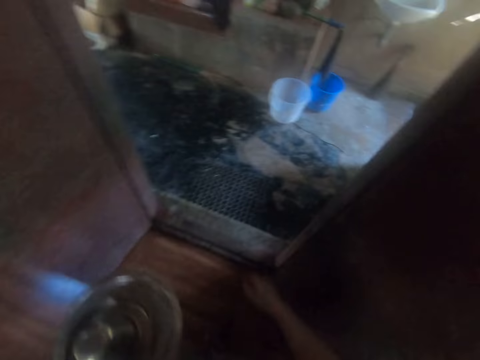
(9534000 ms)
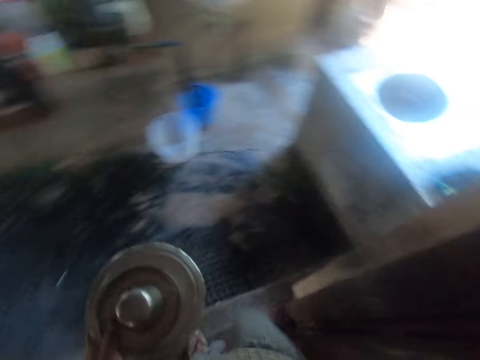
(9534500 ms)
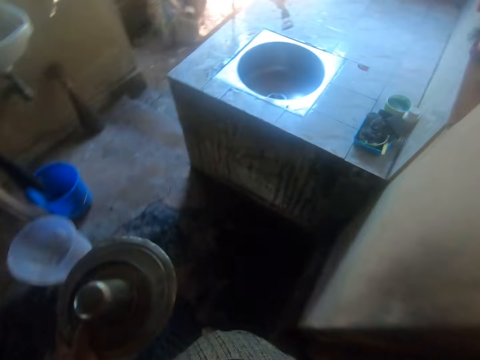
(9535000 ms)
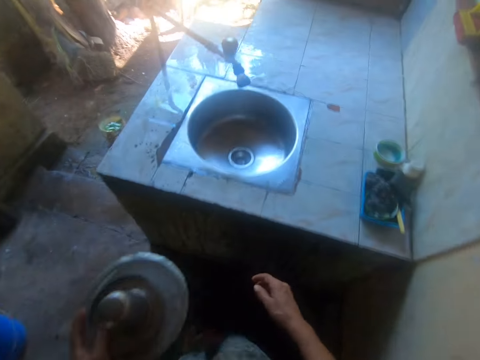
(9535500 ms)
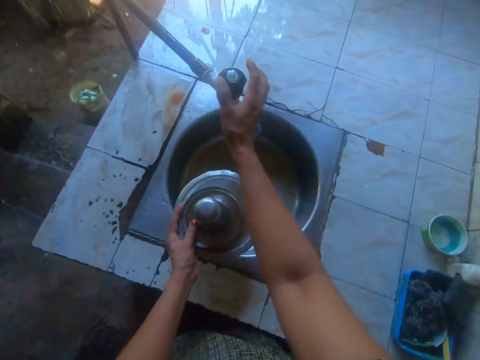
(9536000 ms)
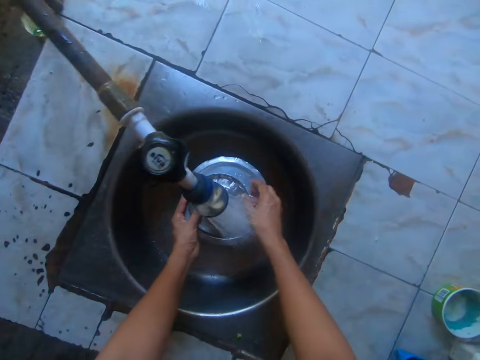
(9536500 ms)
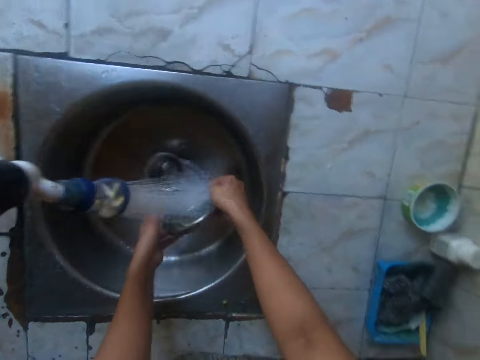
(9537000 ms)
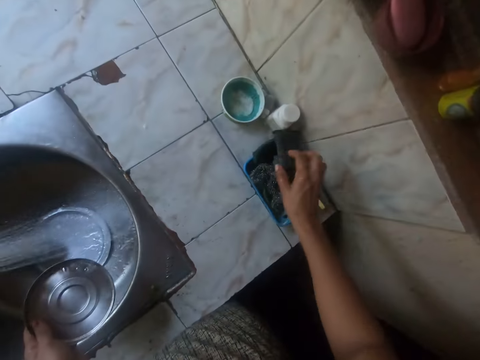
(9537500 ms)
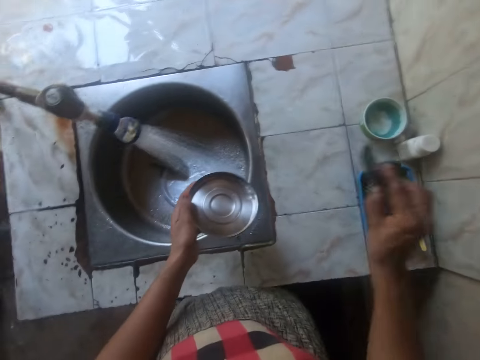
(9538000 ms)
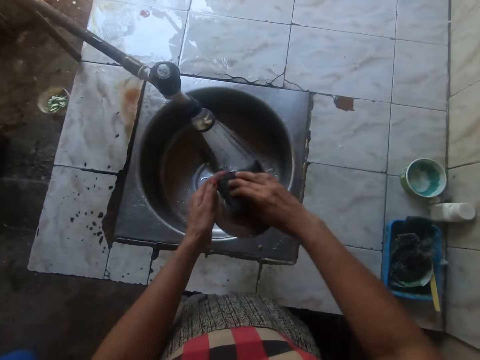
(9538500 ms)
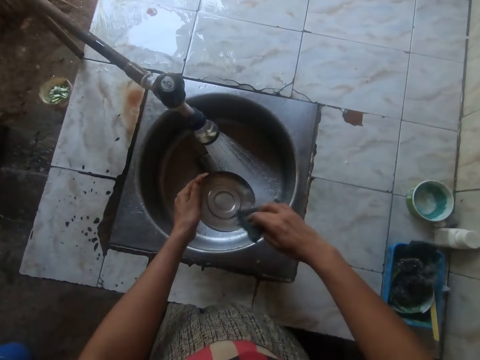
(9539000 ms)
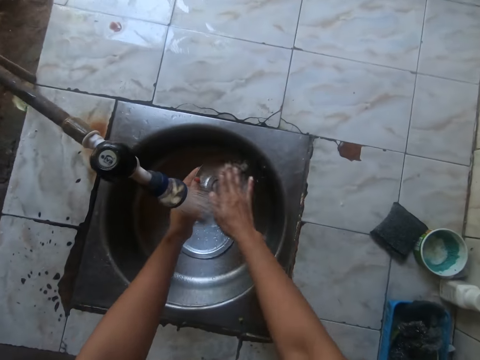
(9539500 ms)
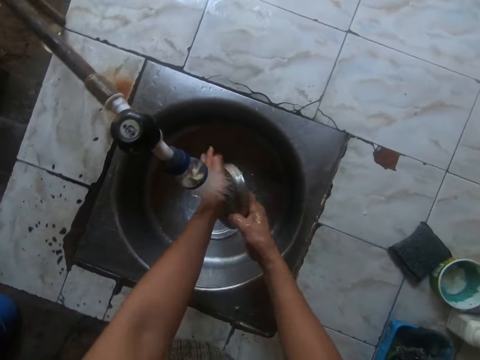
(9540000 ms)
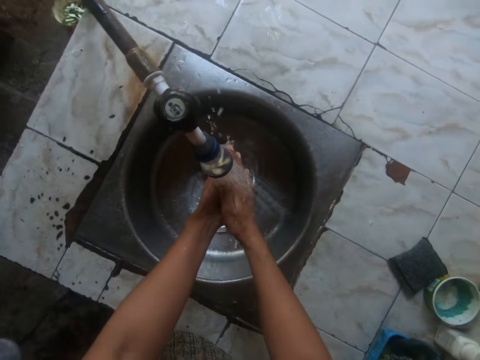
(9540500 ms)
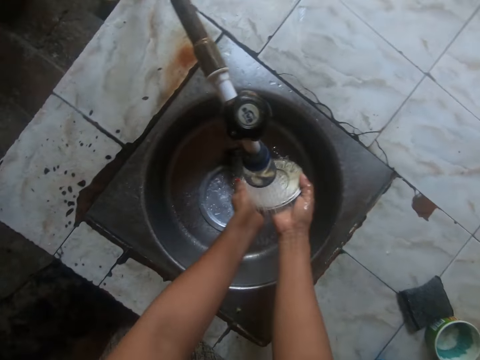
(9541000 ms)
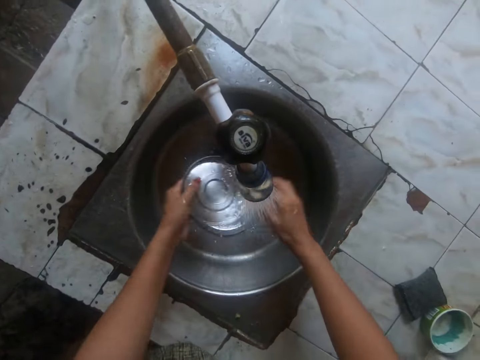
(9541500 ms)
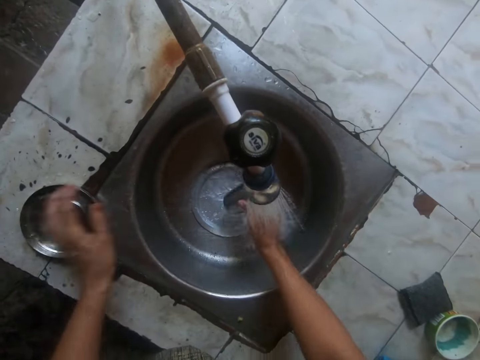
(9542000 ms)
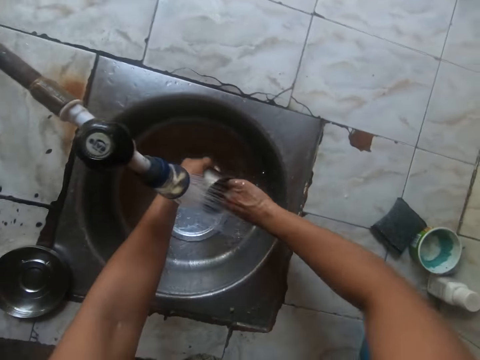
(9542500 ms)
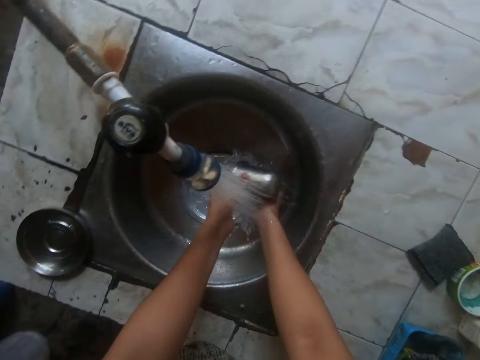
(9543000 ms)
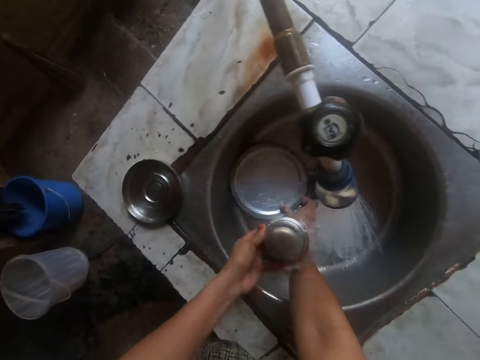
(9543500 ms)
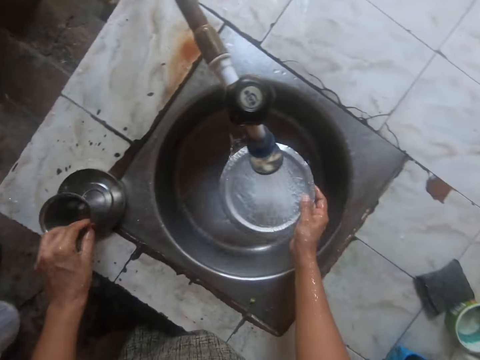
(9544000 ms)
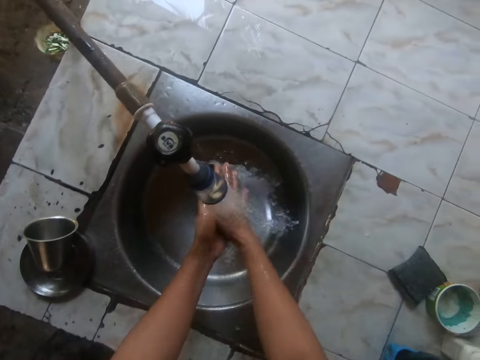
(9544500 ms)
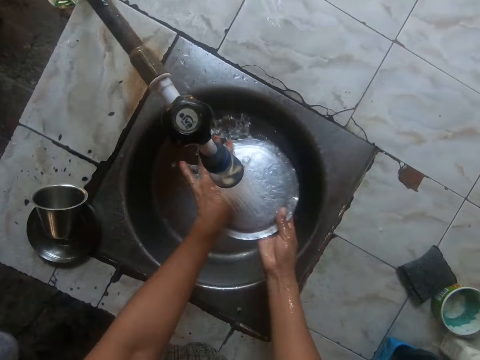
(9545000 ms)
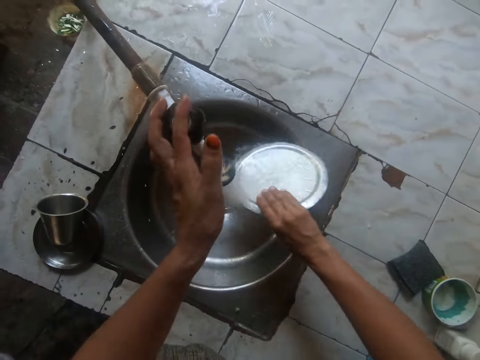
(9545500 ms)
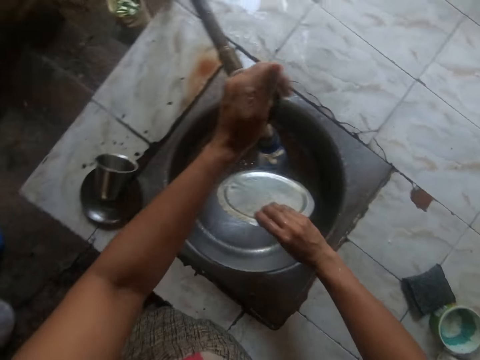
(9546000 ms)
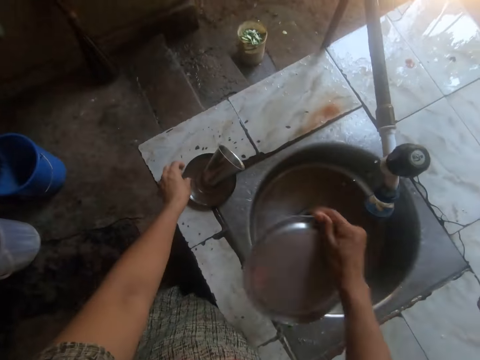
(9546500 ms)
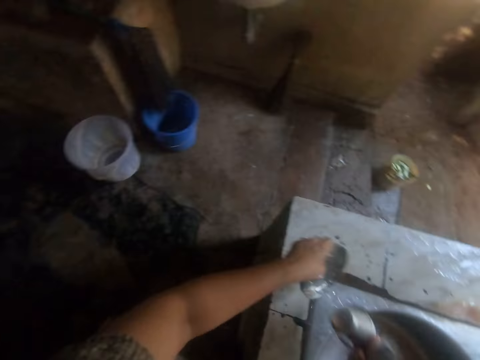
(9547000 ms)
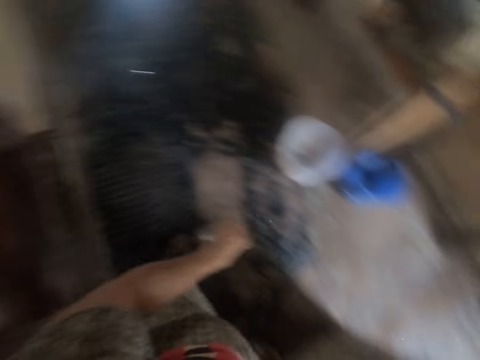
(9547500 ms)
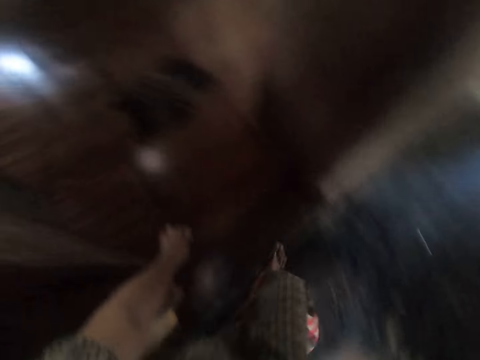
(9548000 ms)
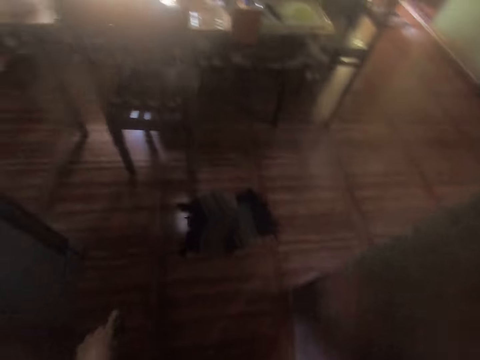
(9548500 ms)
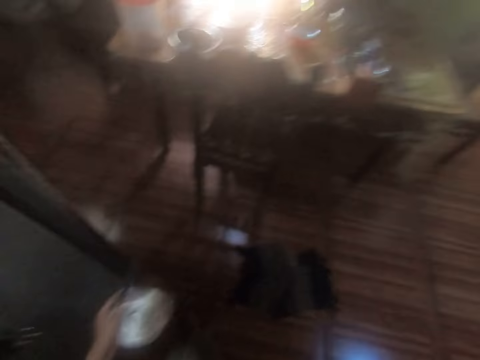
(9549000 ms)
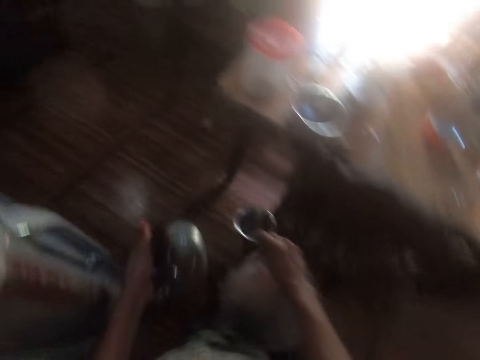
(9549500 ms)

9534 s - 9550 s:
The camera wearer opens a tap to a sink with her right hand. She drops the plate and the cup in the sink with her left hand. She holds the lid with her right hand. She places the cup, the lid and the plate under the running tap with her hands. She passes the lid from her right hand to her left hand. She picks a sponge from a container on a slab with her right hand. She washes the small lid in her left hand with the sponge in her right hand. She places the lid under the running tap with her left hand. She drops the sponge in her right hand on the slab. She rinses the lid under the running tap with her hands. She drops the lid on the kitchen slab with her left hand. She picks the cup from the sink with her right hand and rinses the cup under the running tap with her hands. She picks the plate from the sink with her right hand. She drops the cup on the lid on the kitchen slab with her left hand. She rinses the plate under the running tap with her hands. She closes the tap with her left hand. She picks the lid from the slab with her left hand. She picks the cup from the lid on the slab with her right hand. She walks into the dining room.

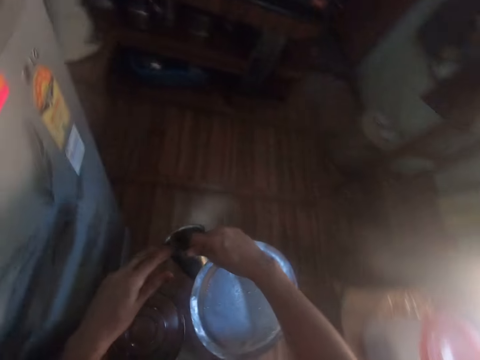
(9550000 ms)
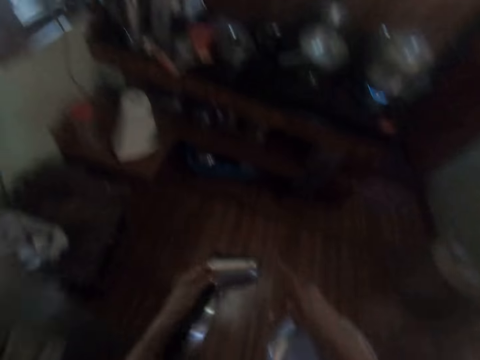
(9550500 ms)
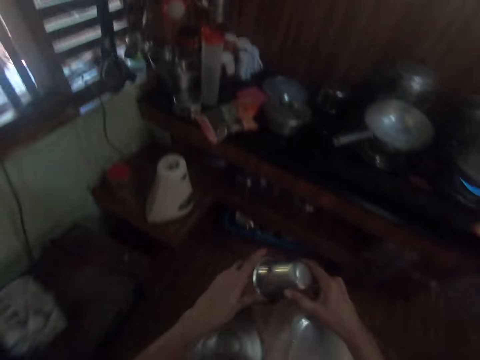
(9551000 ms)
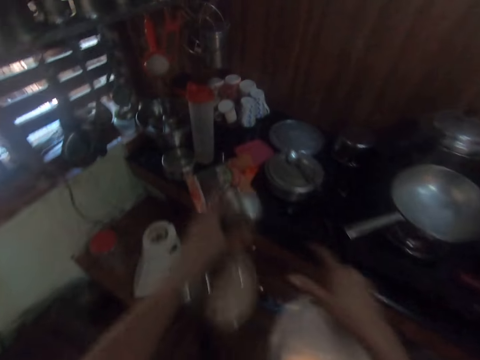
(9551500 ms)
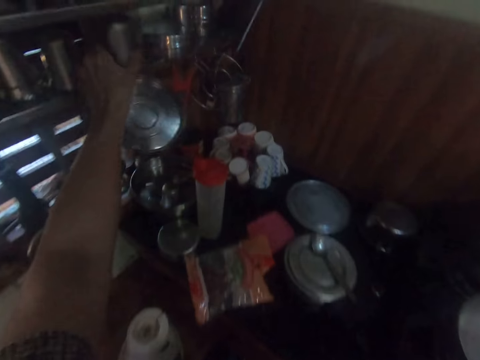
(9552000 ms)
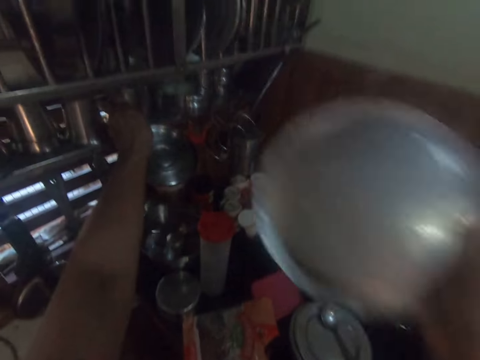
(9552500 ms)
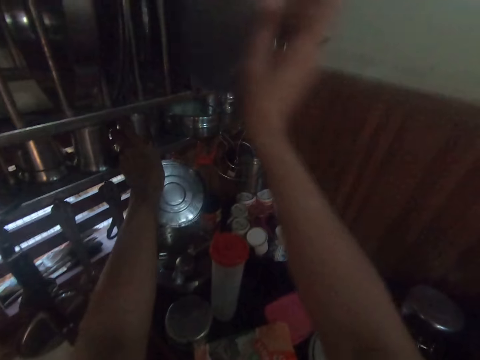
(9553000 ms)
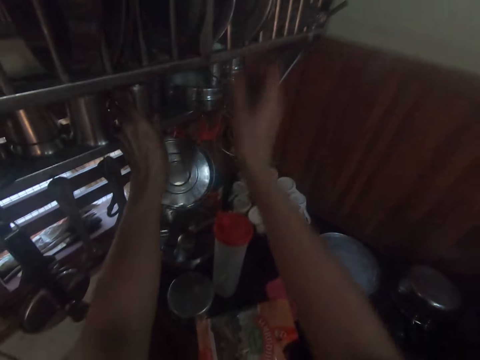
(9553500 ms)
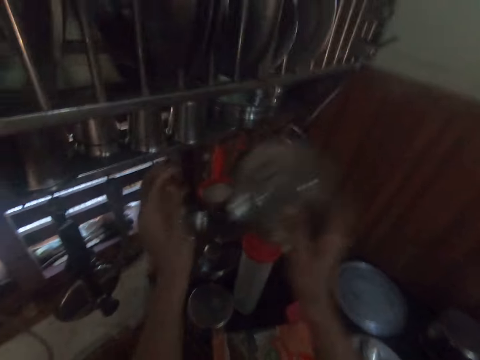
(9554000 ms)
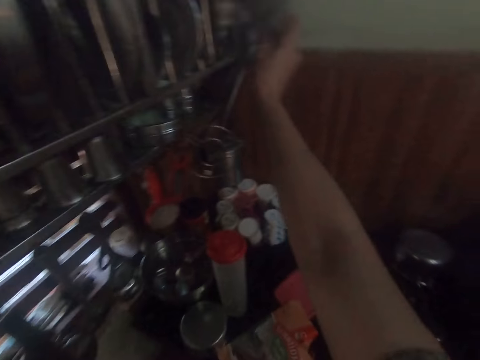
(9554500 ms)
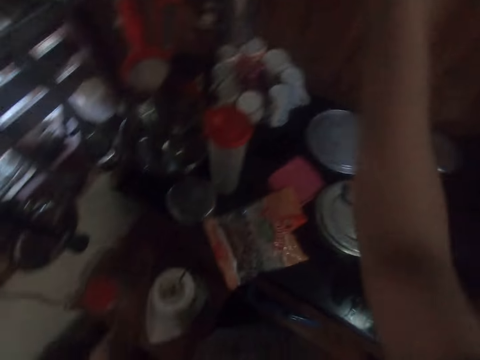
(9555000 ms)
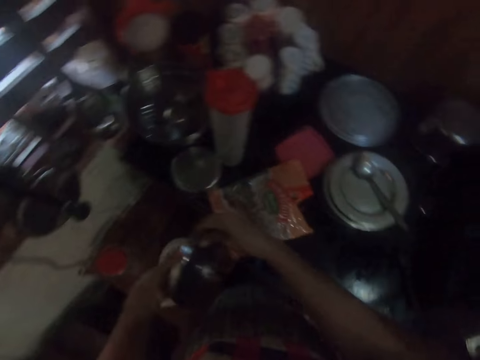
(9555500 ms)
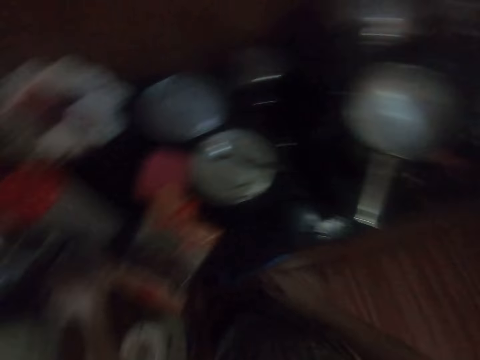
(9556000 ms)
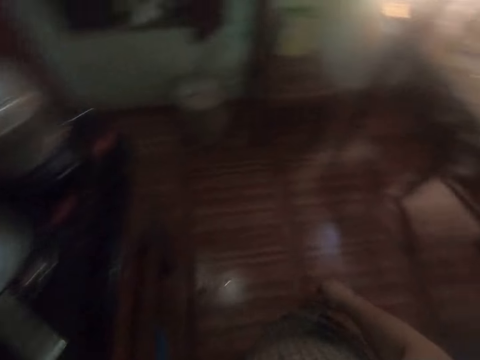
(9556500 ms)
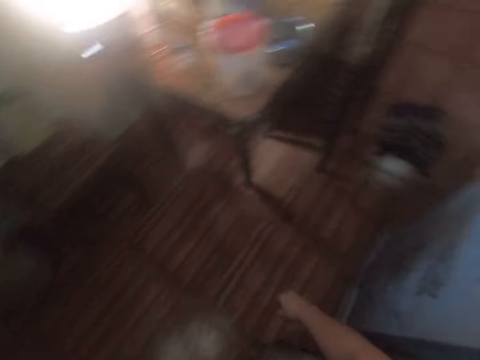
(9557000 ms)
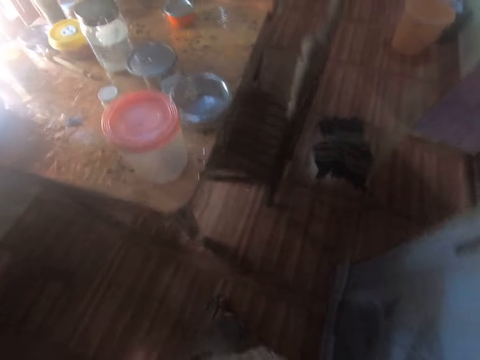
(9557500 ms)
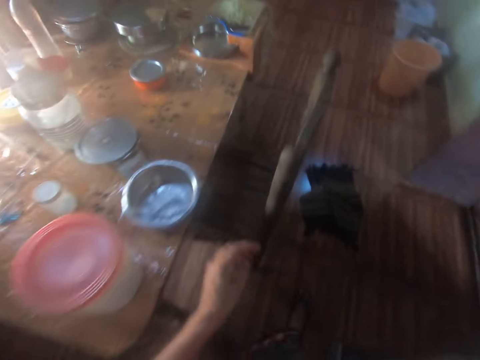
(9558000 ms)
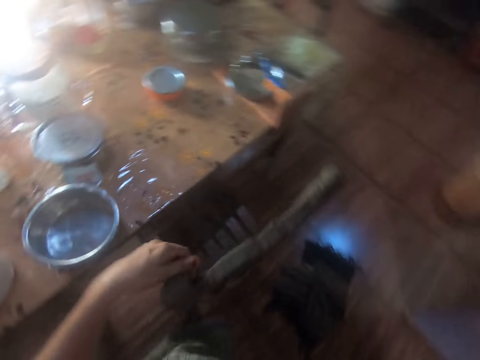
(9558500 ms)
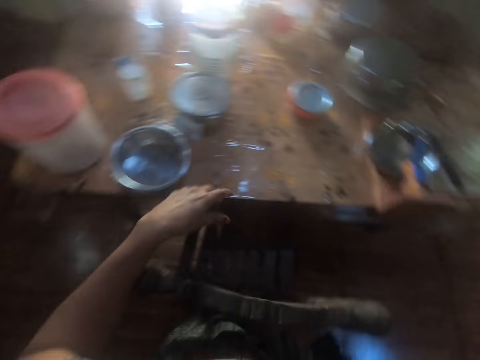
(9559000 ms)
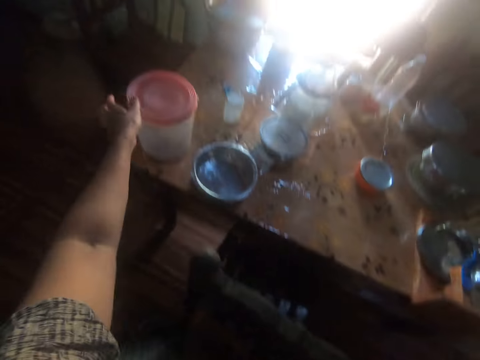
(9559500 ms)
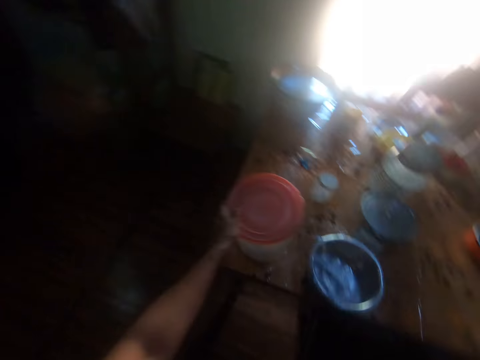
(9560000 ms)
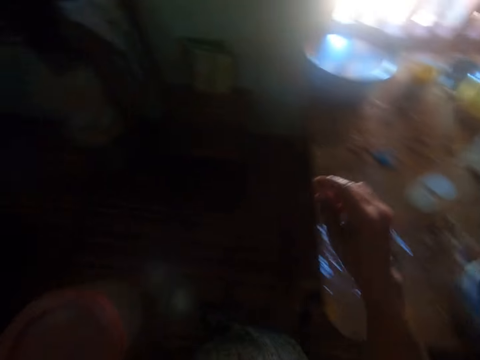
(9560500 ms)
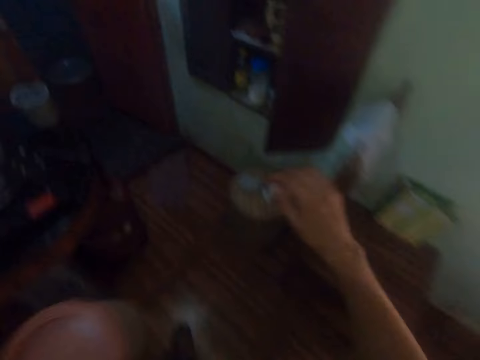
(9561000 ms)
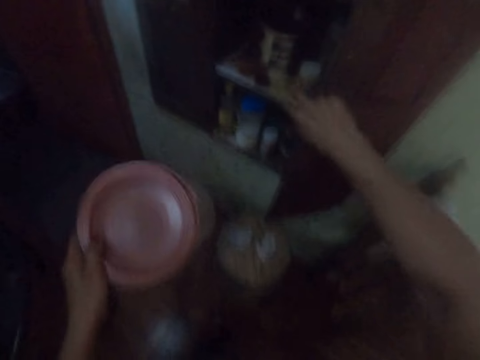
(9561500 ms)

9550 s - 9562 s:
The camera wearer passes the cup from her right hand to her left hand. She turns the cup upside down with her hands. She places the cup on a cutlery holder on the wall with her left hand. She places the plate on the cutlery holder on the wall with her right hand. She takes the lid from her left hand with her right hand. She passes the lid from her right hand to her left hand. She places the lid on a kitchen slab with her left hand. She moves towards the table, touches the chair and picks a container from the table with her left hand. She moves towards the kitchen cabinet. She holds the cabinet door. She opens the cabinet door with her right hand.
